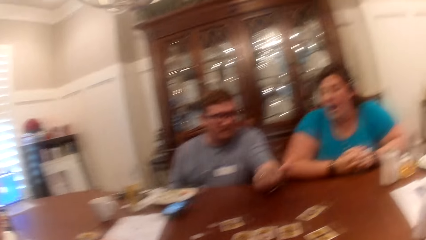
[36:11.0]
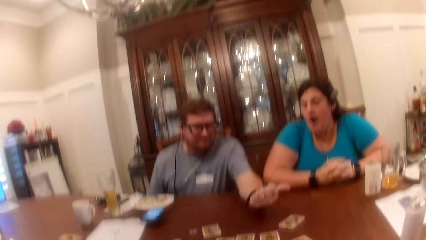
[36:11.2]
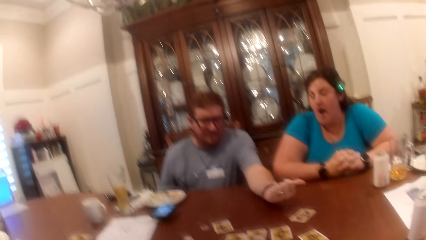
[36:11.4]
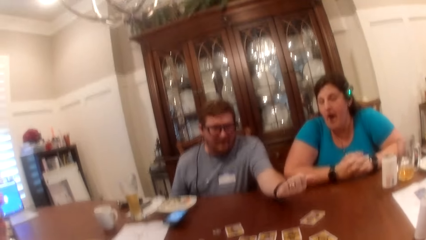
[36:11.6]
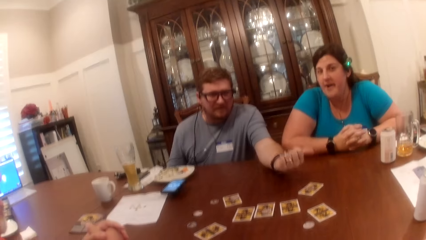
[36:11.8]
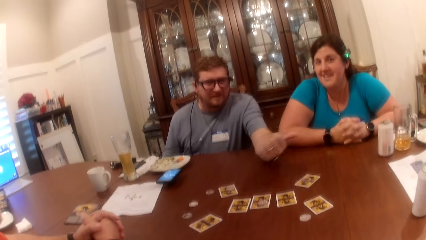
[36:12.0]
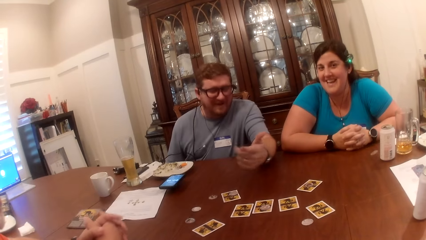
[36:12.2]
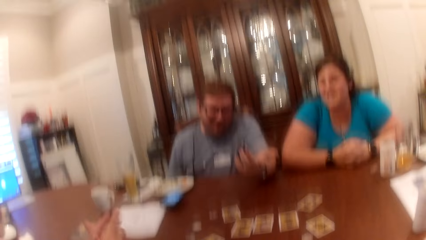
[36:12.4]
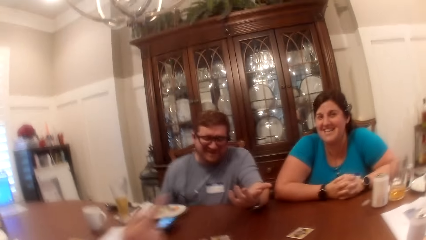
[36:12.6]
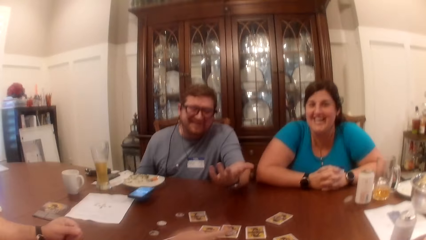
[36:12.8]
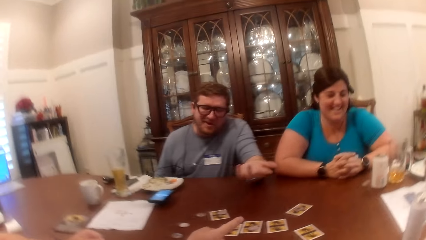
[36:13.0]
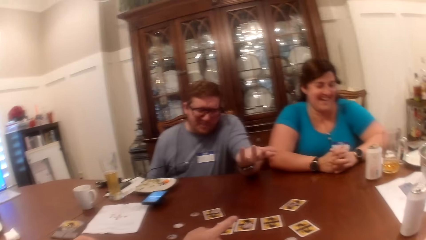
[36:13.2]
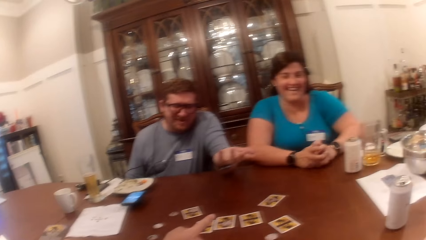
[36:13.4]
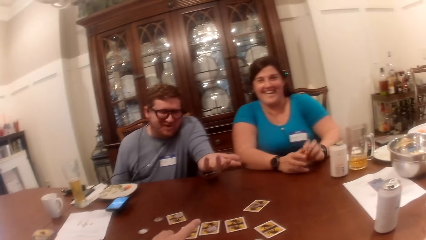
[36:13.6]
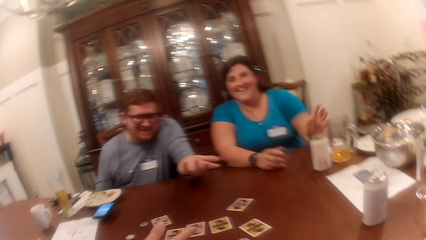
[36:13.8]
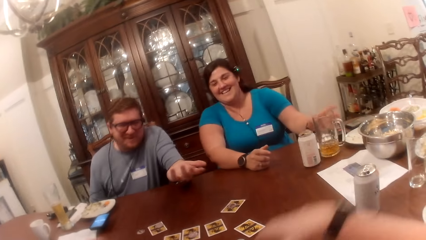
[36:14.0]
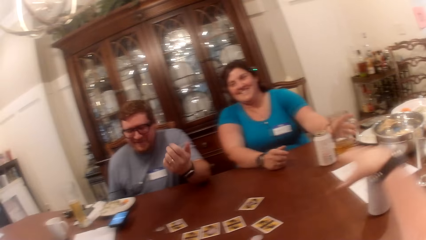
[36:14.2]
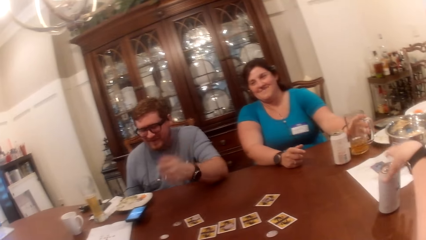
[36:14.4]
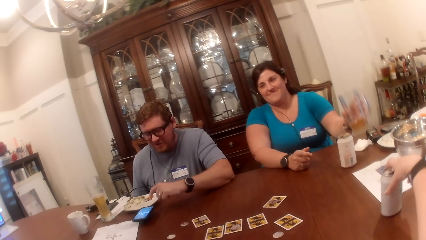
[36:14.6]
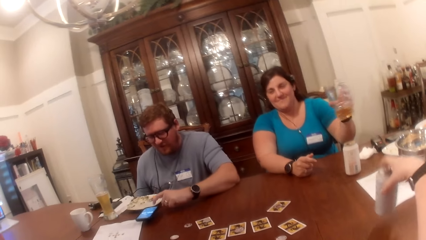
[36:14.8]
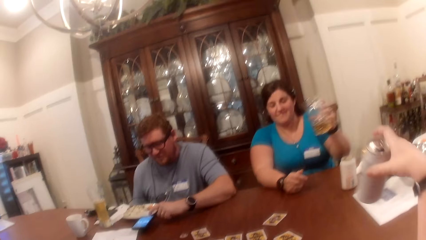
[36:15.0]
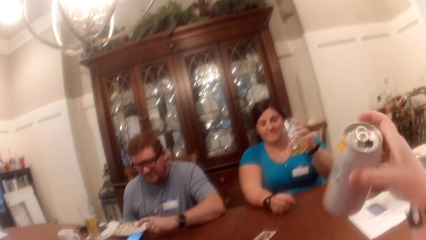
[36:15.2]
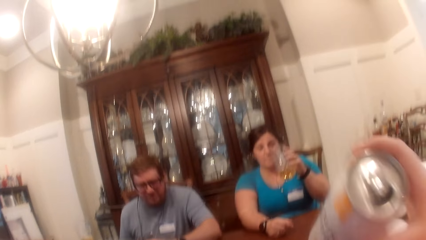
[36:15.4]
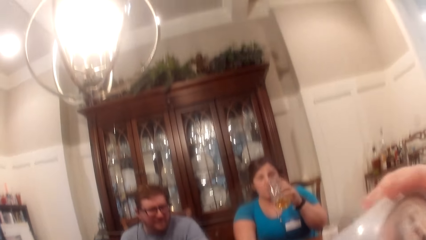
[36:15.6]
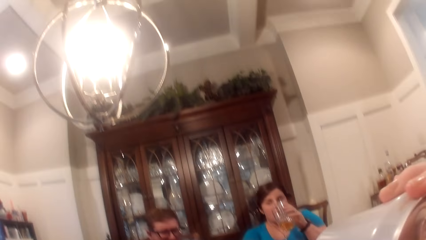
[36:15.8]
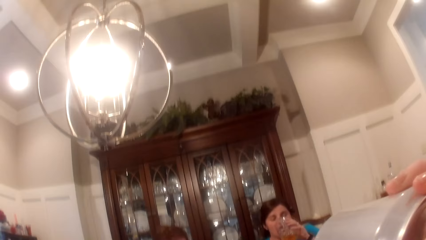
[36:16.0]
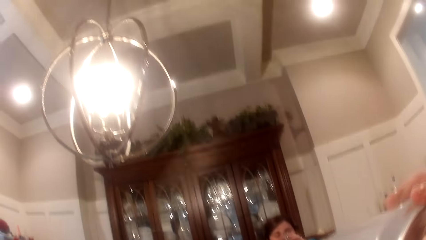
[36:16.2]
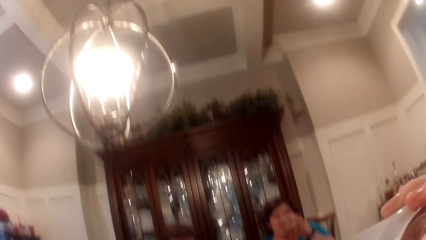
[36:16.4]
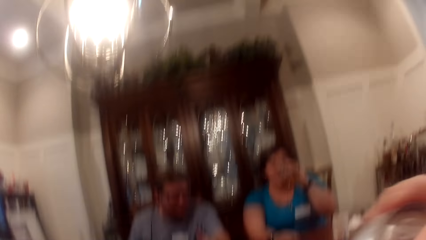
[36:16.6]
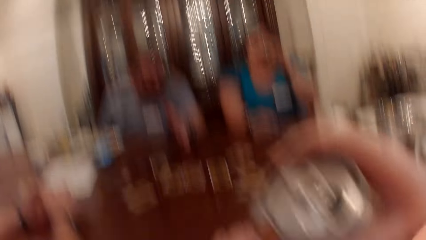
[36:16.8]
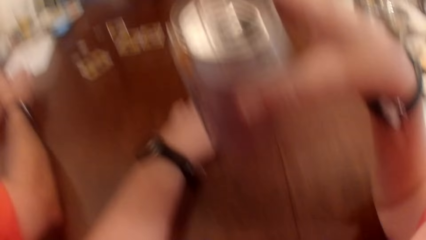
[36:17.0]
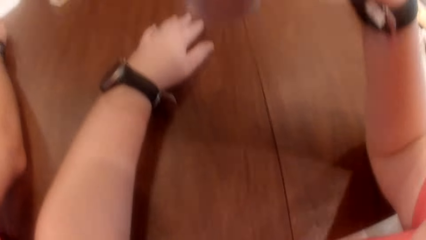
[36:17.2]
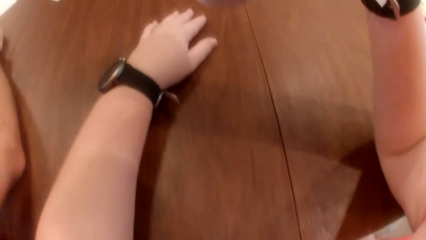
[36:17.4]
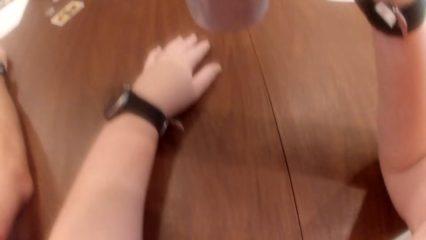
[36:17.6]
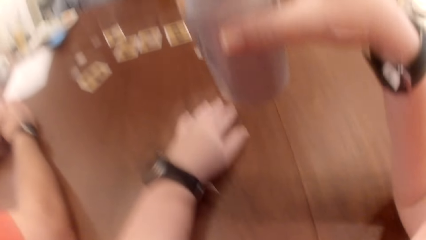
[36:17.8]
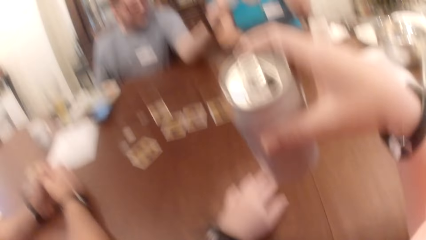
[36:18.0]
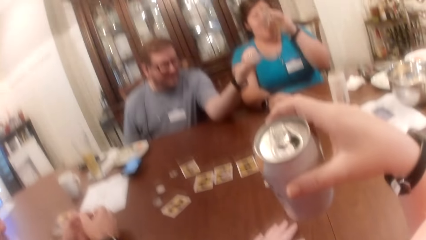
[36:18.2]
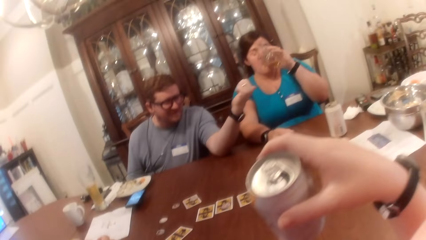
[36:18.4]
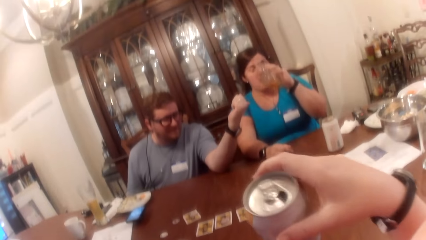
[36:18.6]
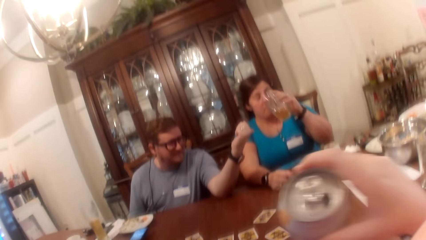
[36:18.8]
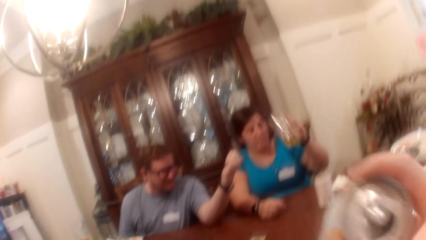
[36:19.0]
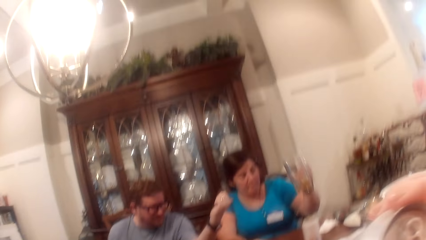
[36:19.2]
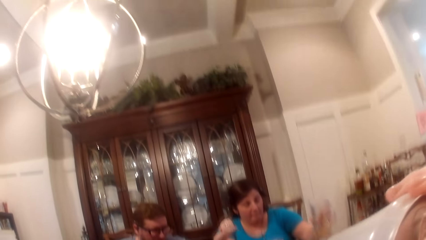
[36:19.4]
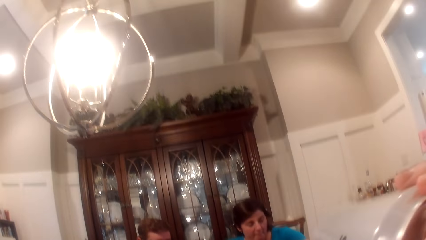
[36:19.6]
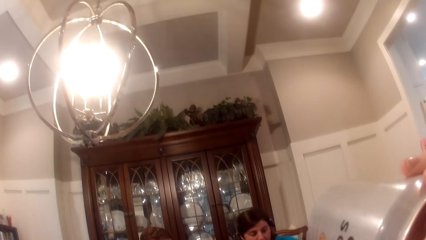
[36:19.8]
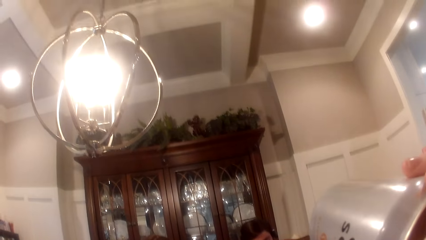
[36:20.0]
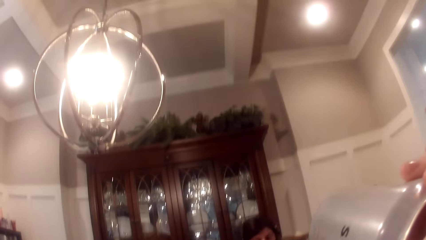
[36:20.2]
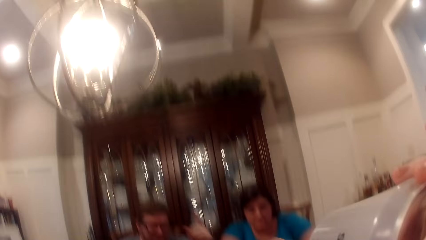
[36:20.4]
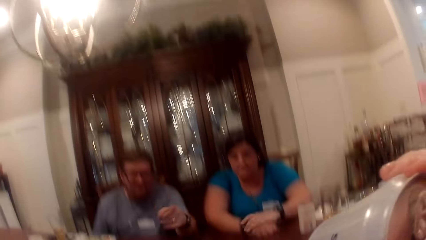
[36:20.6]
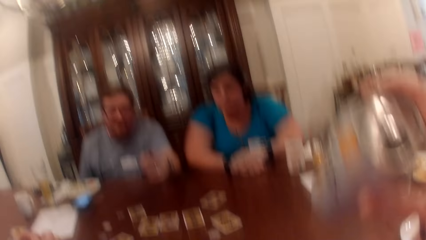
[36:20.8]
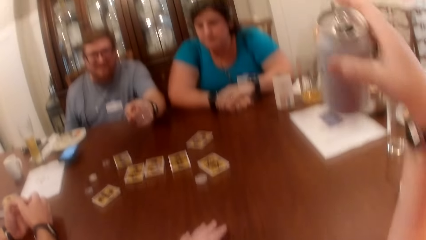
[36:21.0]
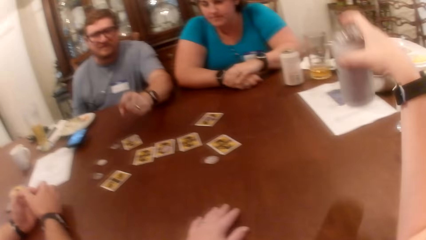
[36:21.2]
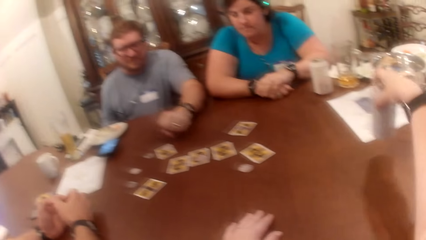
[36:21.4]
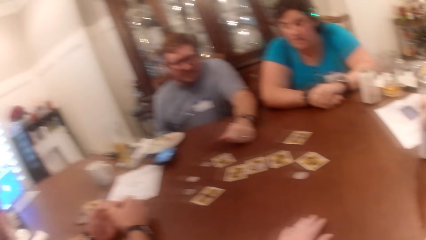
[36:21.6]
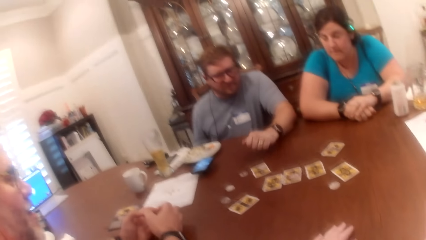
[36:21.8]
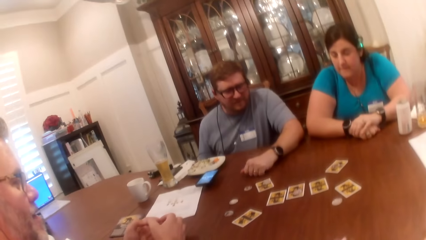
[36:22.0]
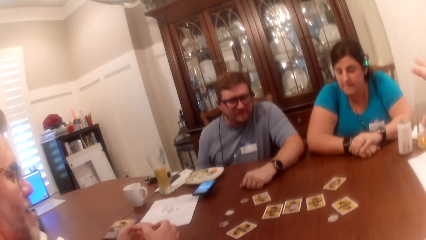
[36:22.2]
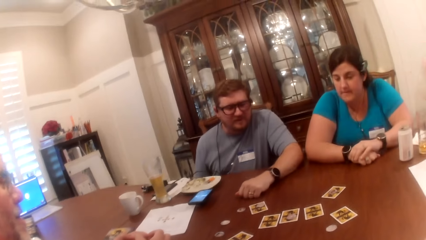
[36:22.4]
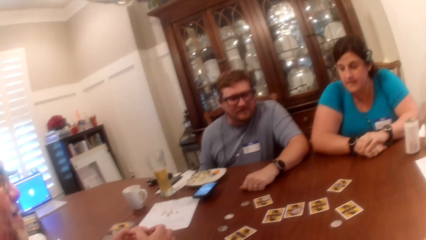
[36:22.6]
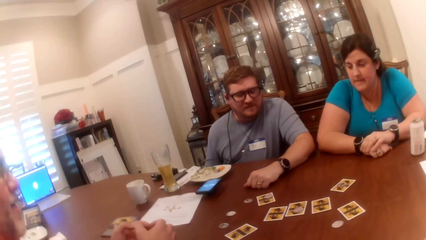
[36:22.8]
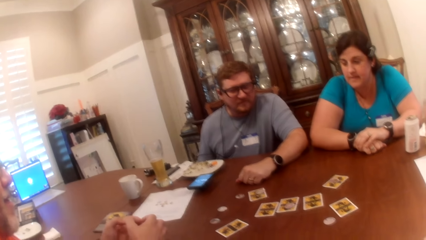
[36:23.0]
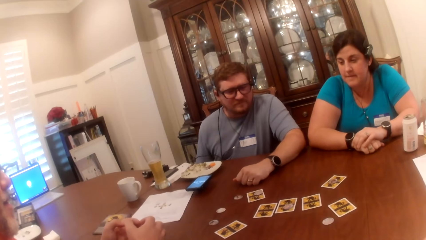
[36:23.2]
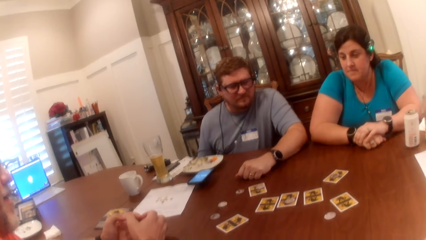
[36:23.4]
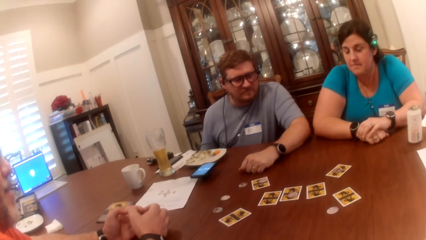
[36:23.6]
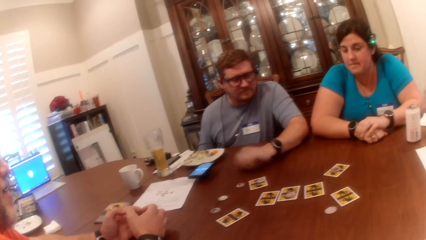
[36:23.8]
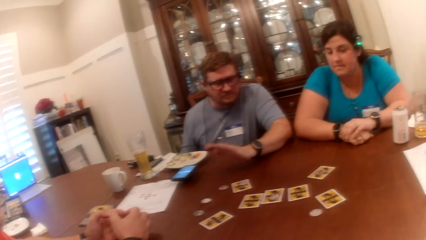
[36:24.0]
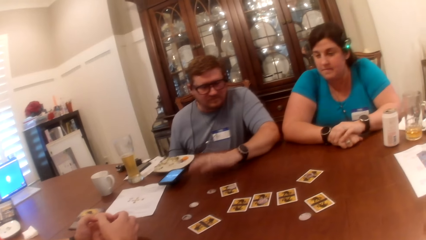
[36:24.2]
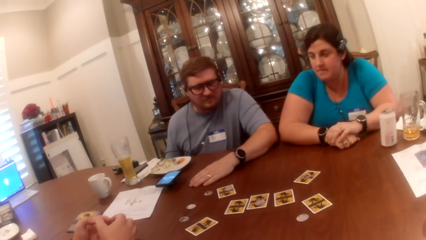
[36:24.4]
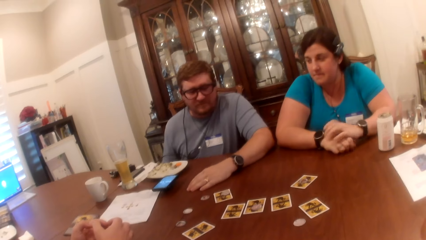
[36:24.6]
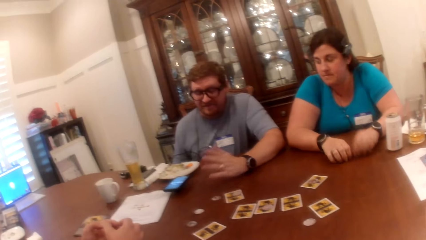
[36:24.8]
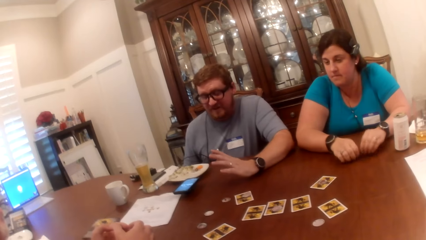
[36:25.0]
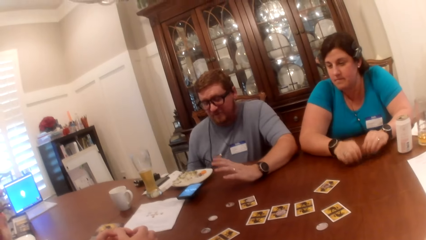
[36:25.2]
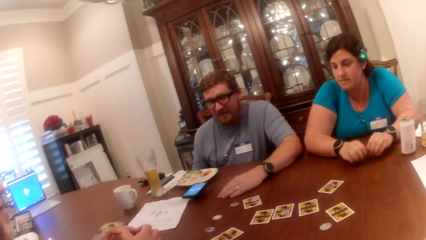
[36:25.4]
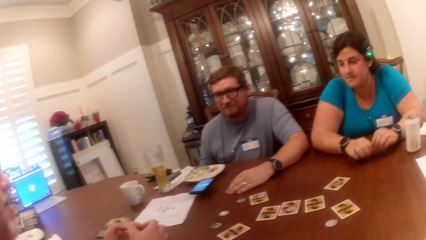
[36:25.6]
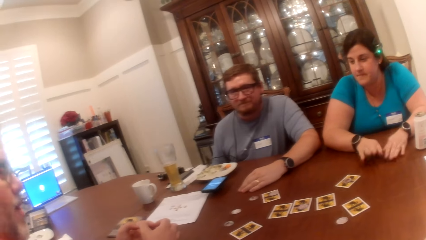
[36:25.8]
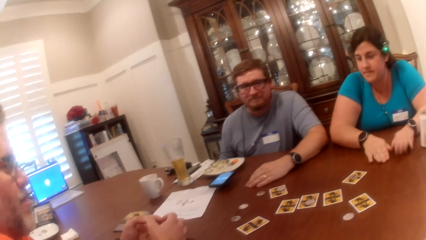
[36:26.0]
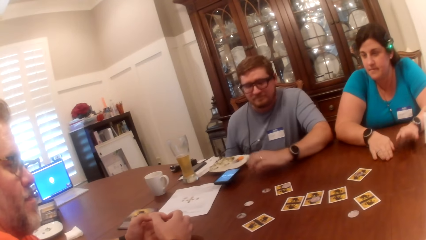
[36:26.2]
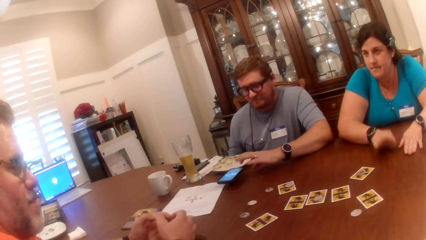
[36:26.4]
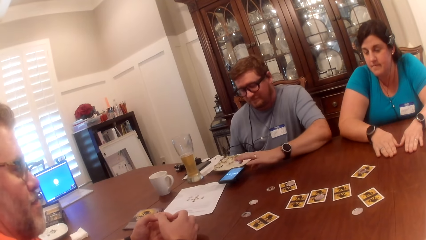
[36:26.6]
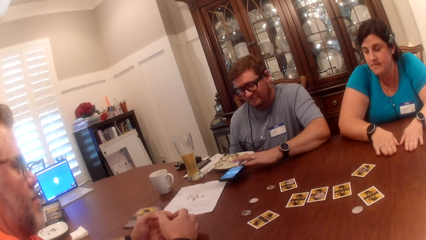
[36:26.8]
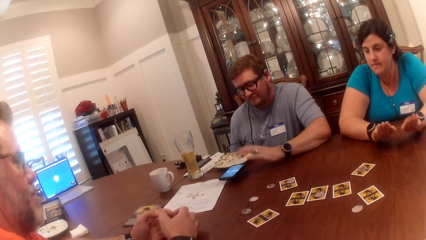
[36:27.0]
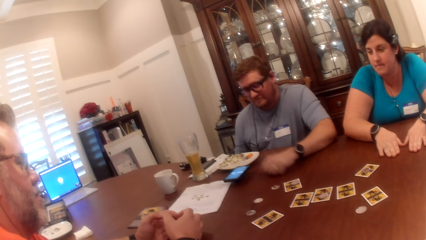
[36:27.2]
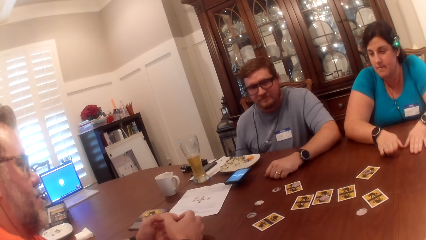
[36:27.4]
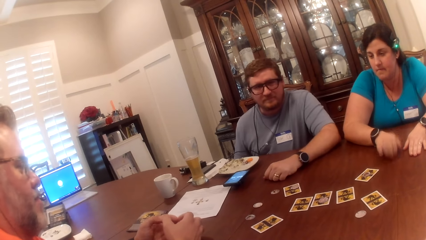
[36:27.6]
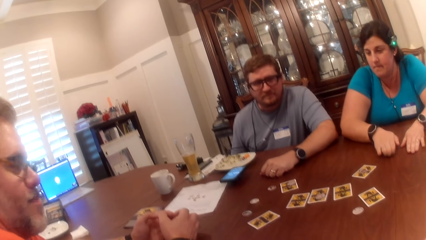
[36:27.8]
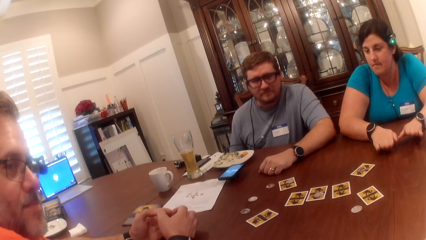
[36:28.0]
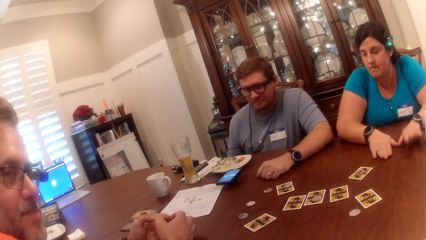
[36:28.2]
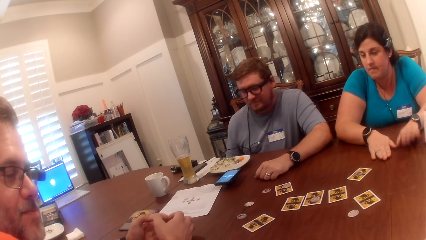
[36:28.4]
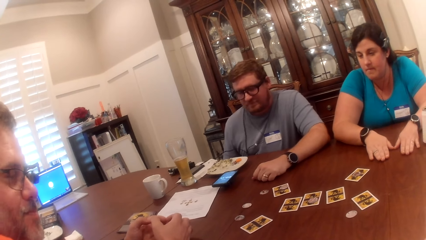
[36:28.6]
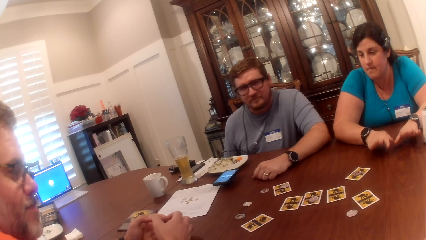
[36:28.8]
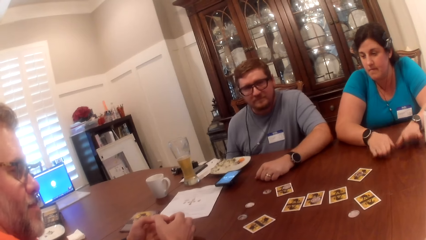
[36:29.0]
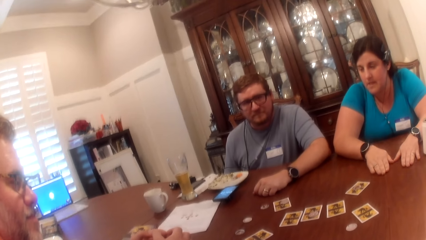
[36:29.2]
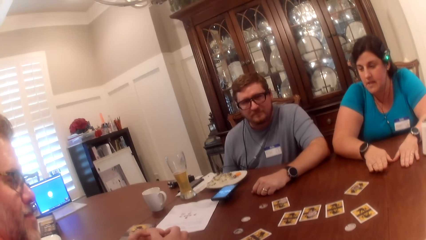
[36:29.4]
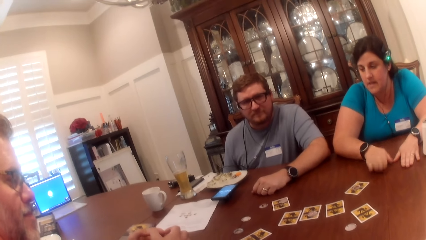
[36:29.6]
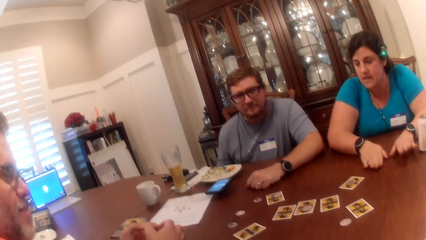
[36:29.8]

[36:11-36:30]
A person points with the thumb finger. A woman picks up a glass cup from the table with her left hand. The camera wearer picks up a can from the table with her right hand. Another person picks up the bottle. The woman drinks beer from the glass cup in her left hand. The other person drinks something from the bottle. The camera wearer drinks beer from the can in her right hand. The woman drops the glass cup on the table with her left hand. She does it again. The other person drinks something from the bottle. The camera wearer drops the can on the table with her right hand. The other person puts the bottle on the table. The camera wearer stares at a third person and the woman. The third person moves his hand. The woman taps on the table with her fingers. A man operates a phone with his left hand.
